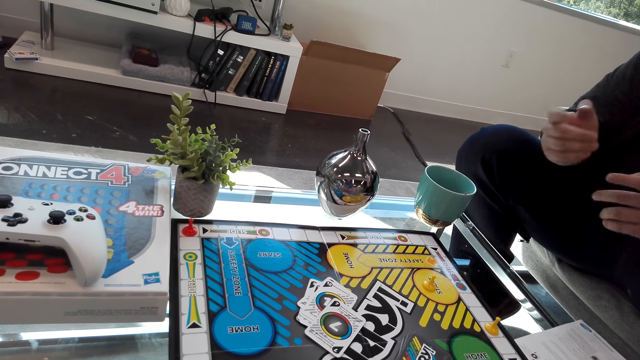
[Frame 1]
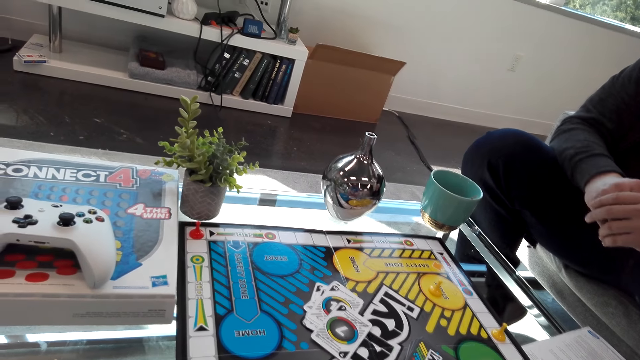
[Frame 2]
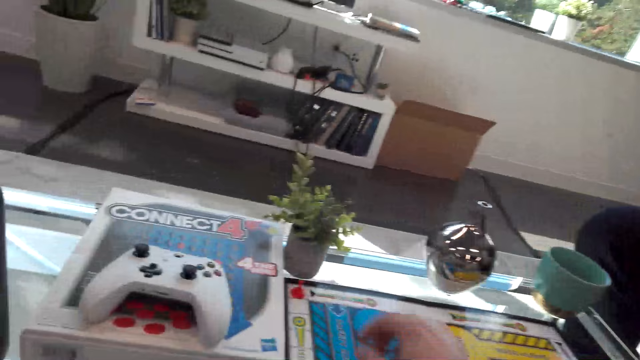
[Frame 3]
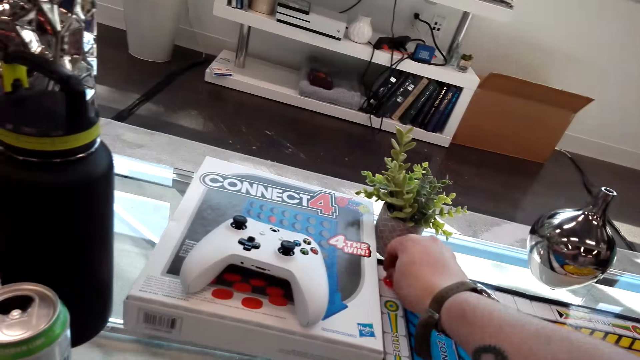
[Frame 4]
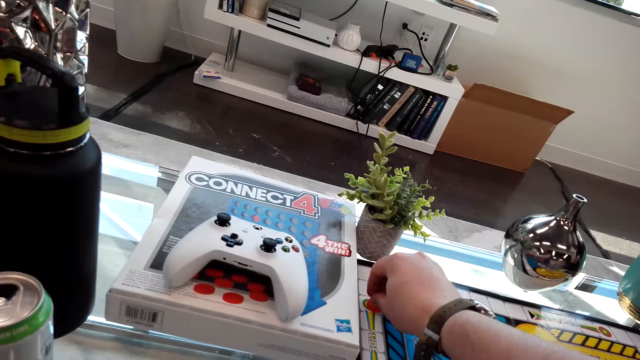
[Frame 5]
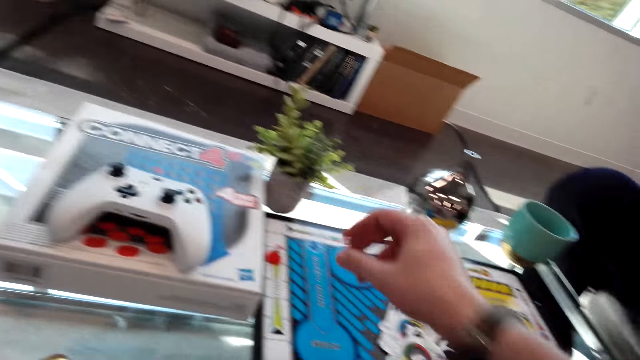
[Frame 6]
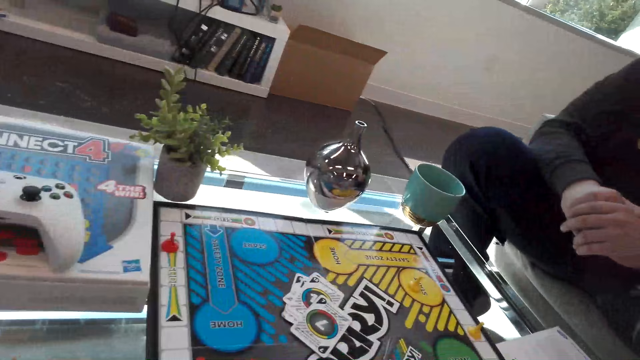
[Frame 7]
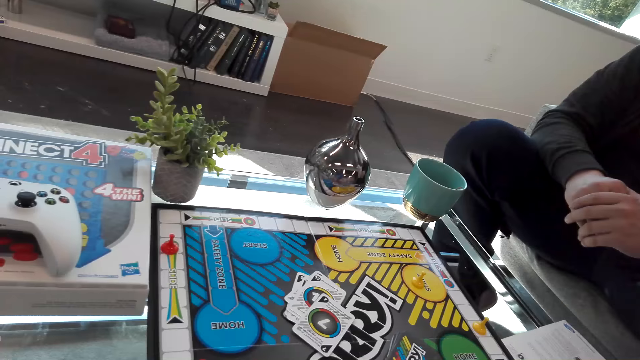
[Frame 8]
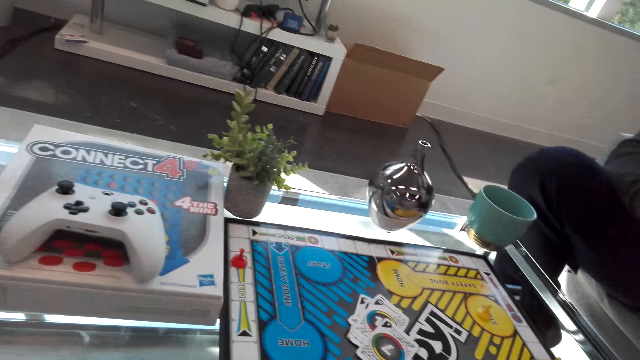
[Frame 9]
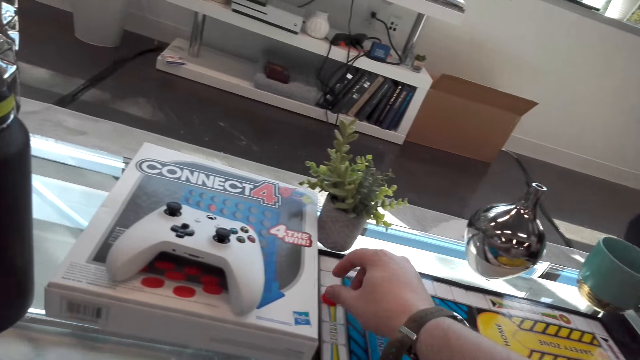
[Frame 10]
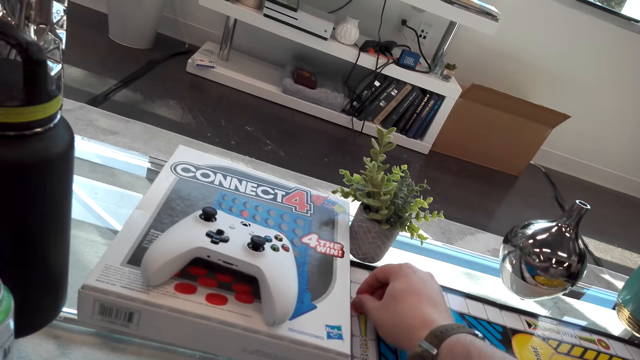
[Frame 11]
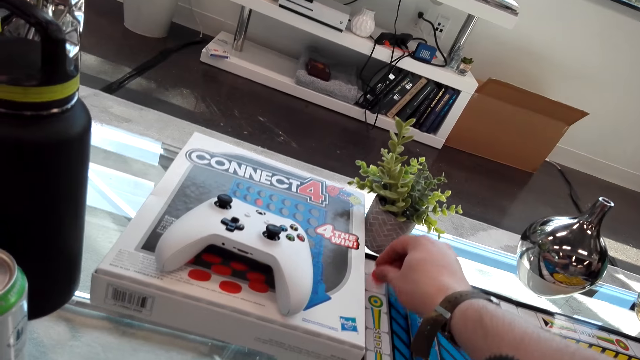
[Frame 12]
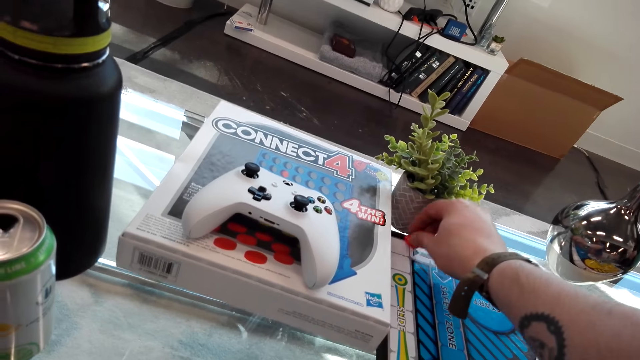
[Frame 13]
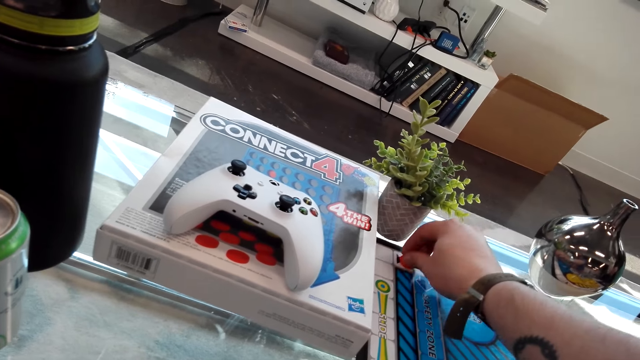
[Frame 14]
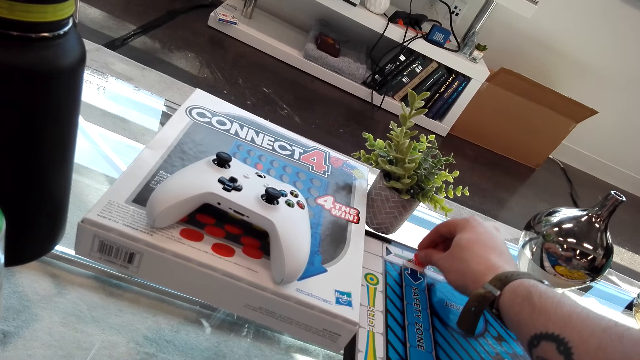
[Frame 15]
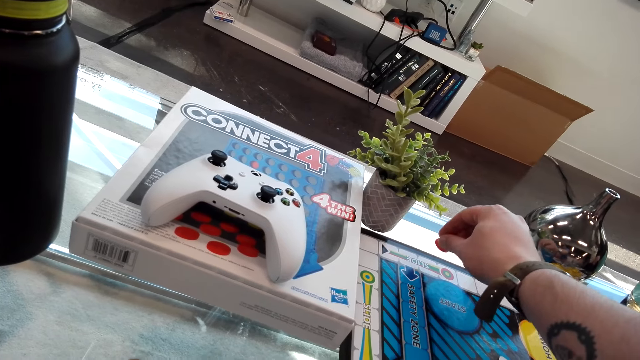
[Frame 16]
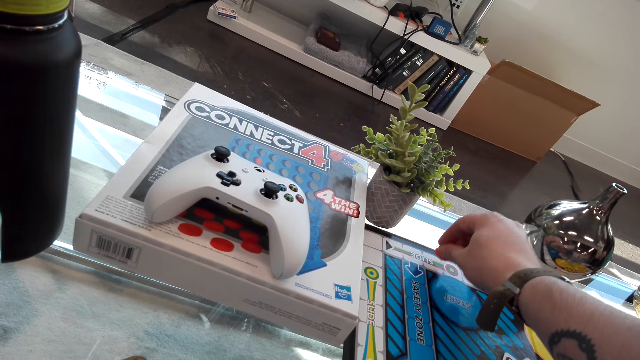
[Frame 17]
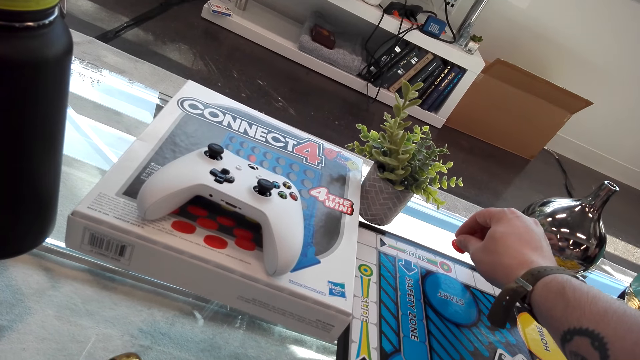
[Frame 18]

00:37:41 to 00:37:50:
A person interacts with the camera wearer. The camera wearer plays a Sorry game board.

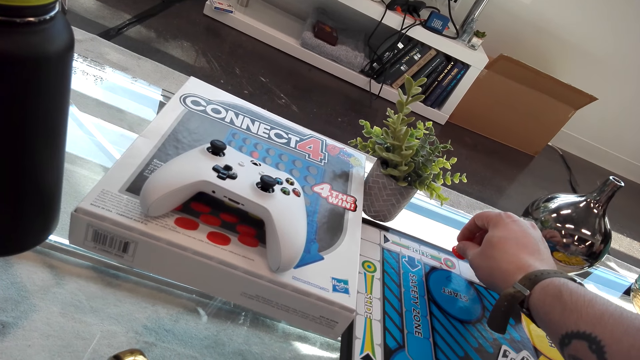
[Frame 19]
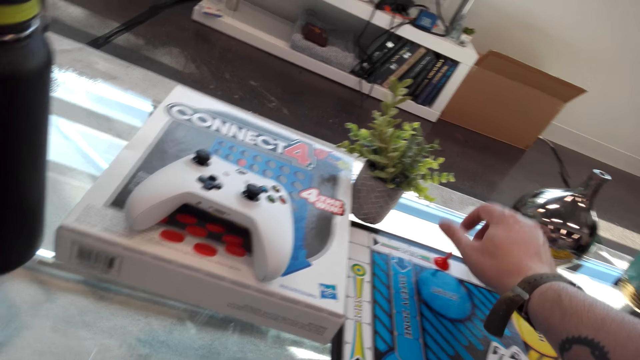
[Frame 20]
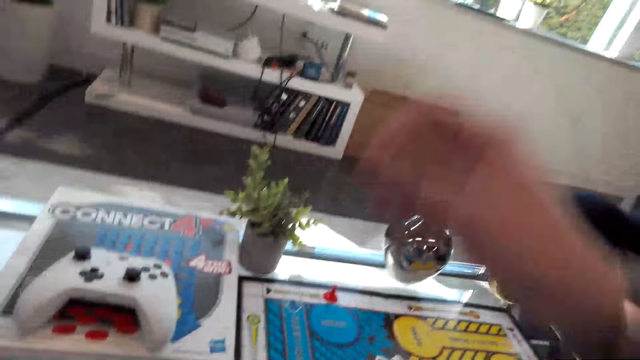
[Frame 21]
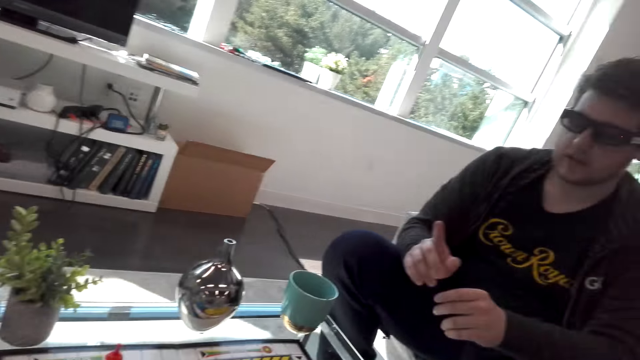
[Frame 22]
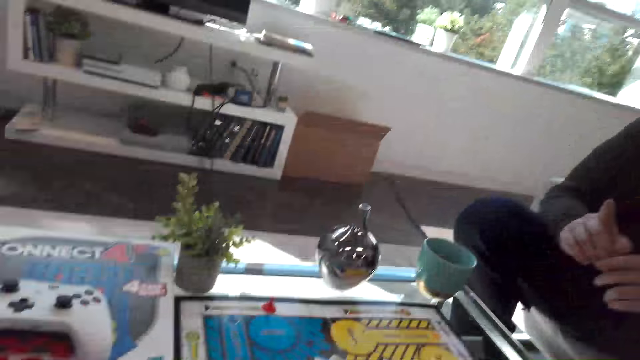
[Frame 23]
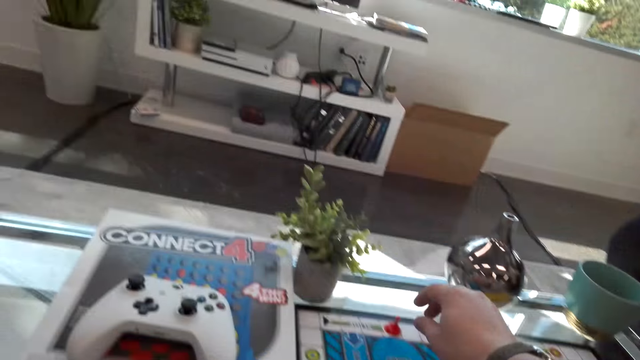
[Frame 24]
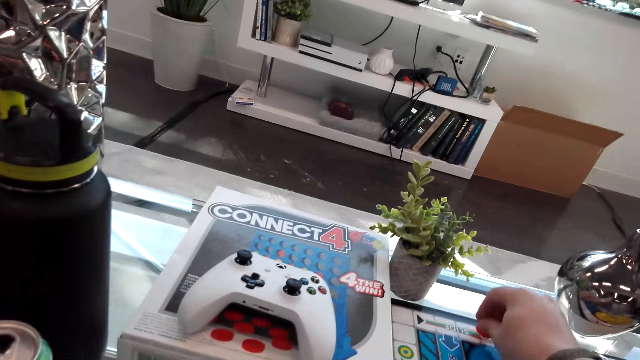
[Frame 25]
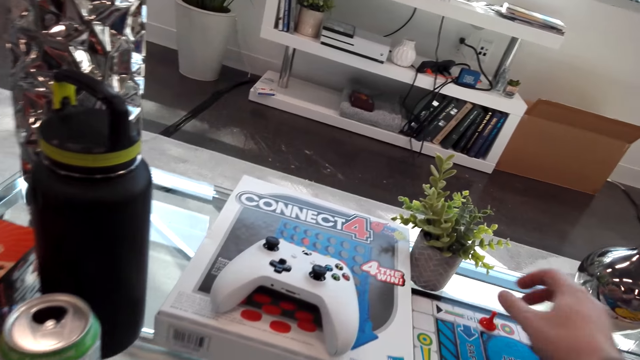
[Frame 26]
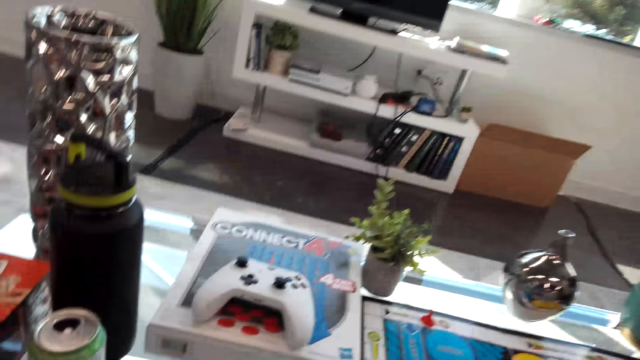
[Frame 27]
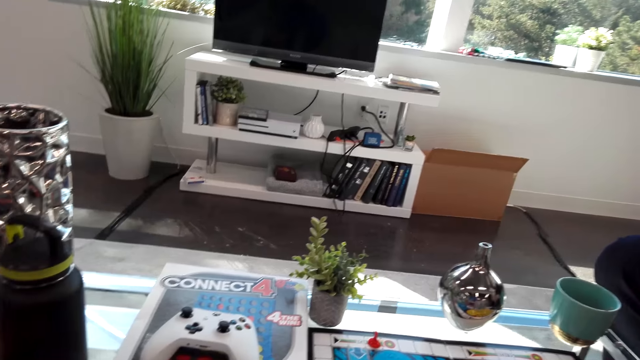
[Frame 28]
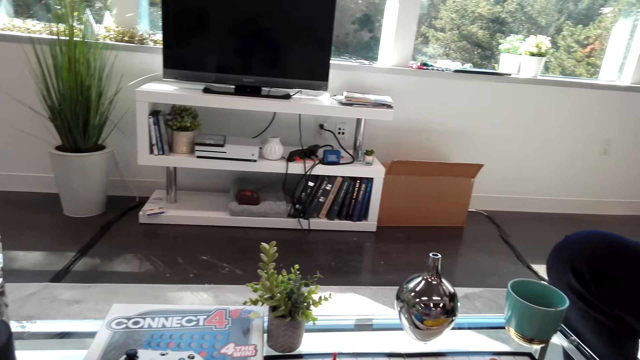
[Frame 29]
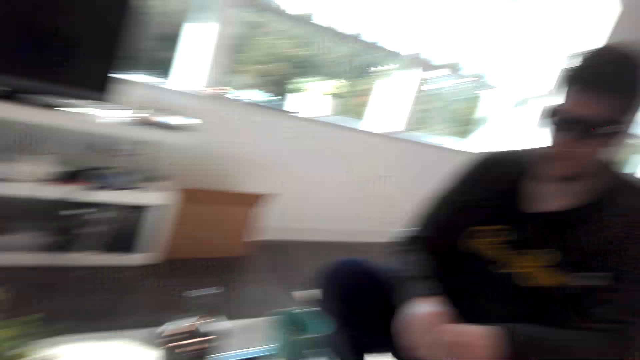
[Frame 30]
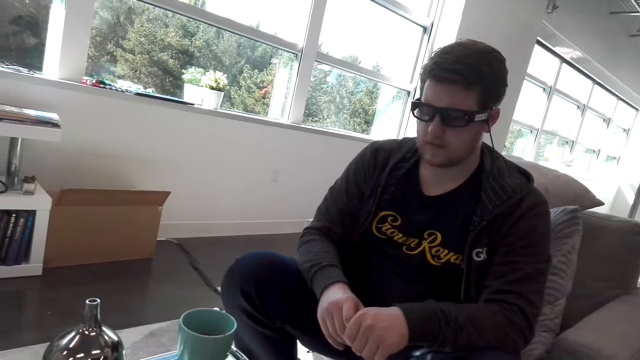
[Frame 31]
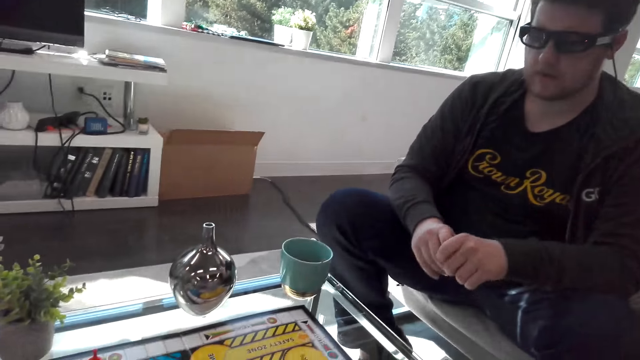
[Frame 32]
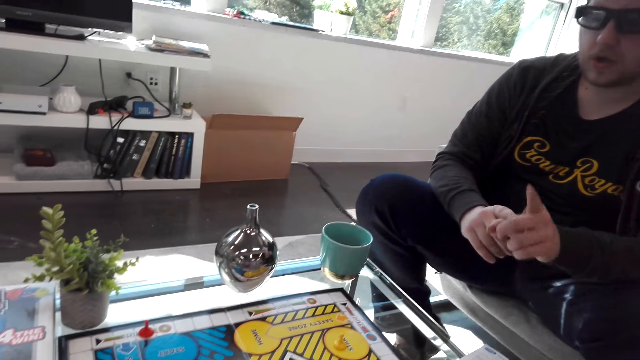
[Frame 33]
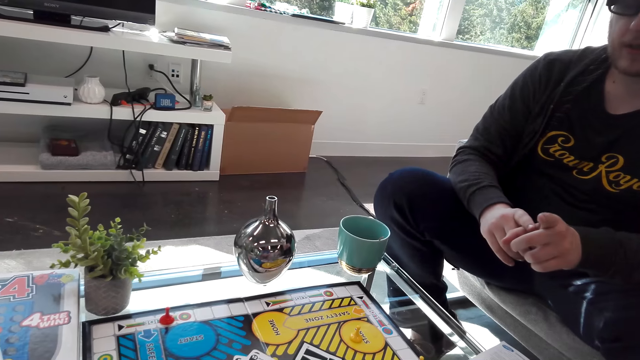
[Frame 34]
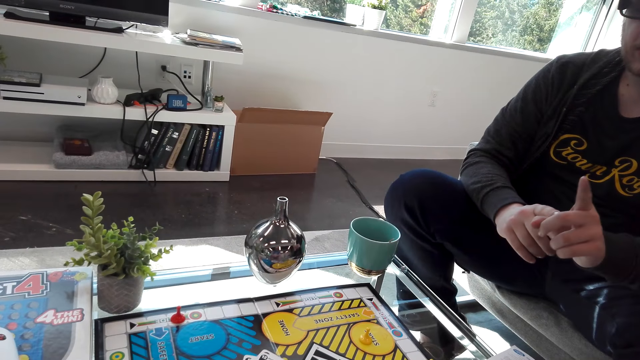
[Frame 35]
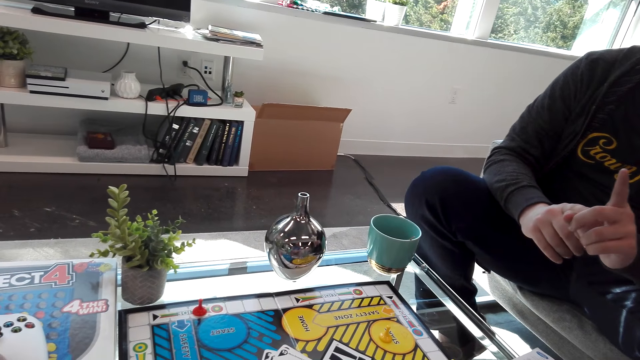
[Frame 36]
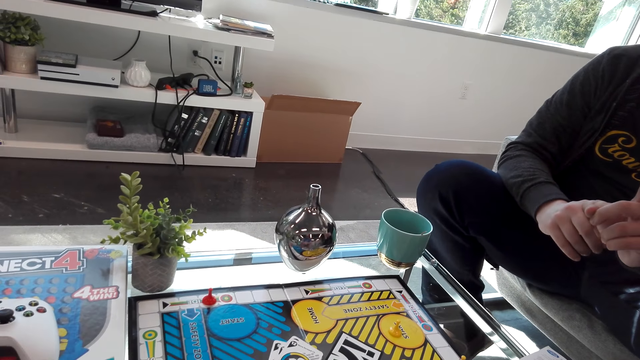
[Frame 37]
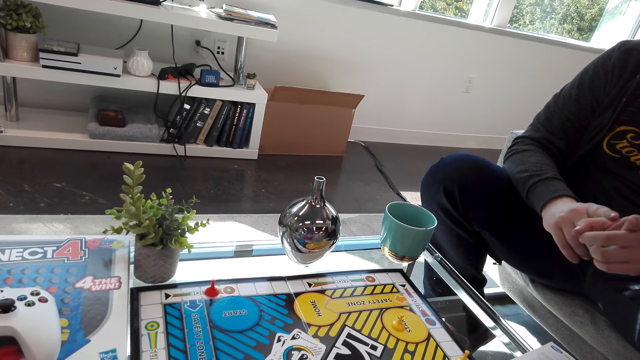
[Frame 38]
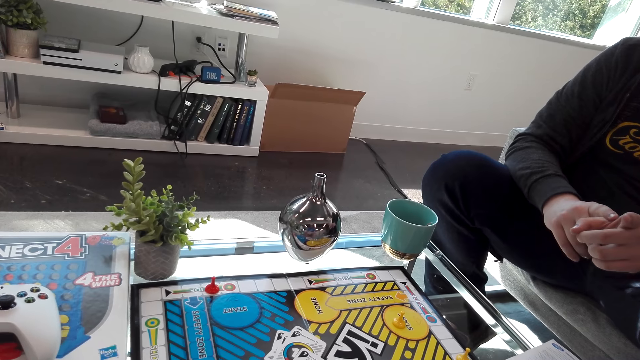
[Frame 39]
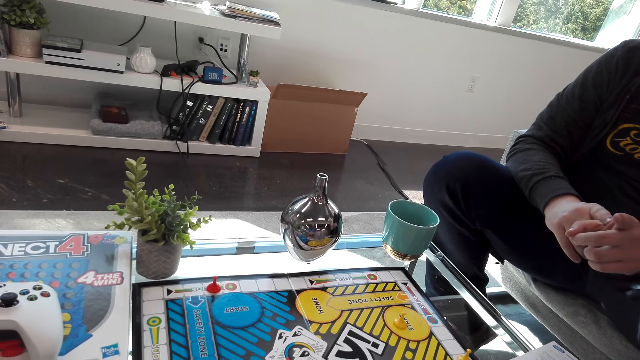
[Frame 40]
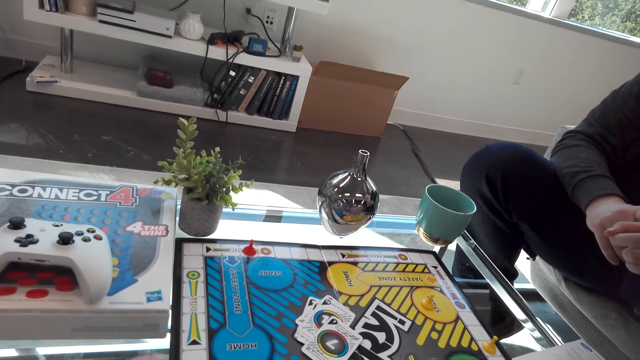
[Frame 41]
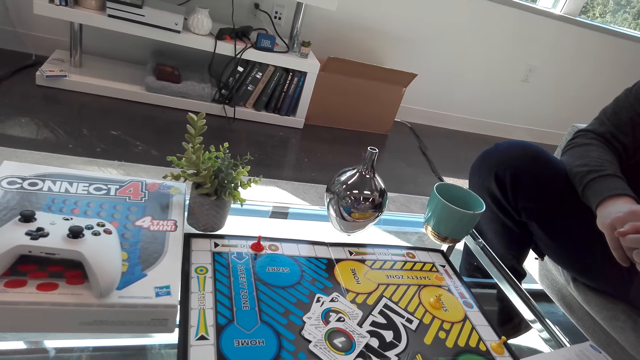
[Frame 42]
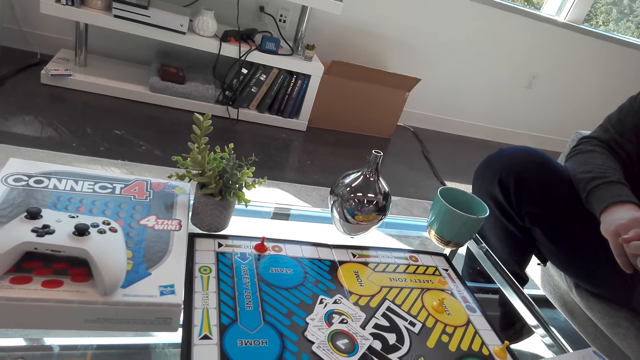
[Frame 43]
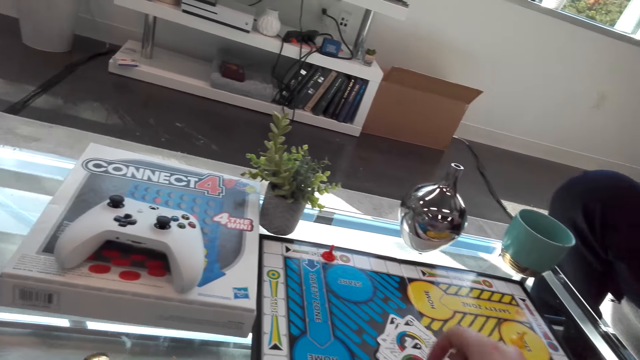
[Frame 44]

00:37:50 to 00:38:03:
The camera wearer interacts with a man. The man lifts a finger. The camera wearer plays the Sorry game board. They interact with the man. The man points at the camera wearer.
